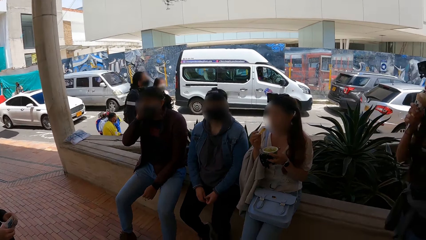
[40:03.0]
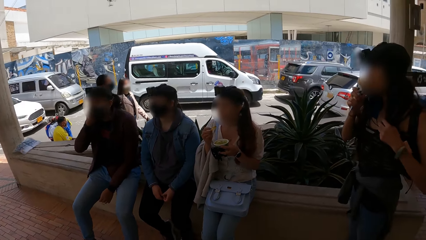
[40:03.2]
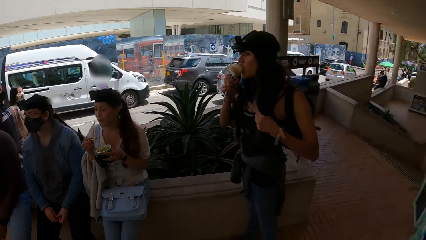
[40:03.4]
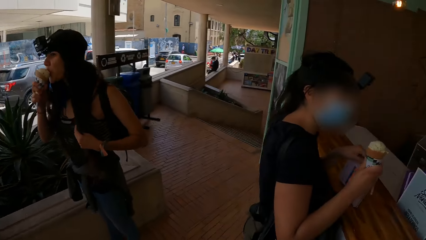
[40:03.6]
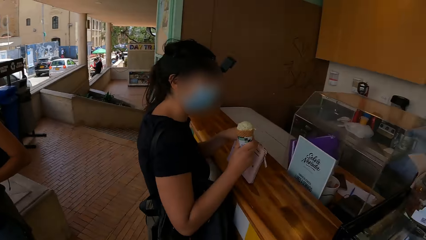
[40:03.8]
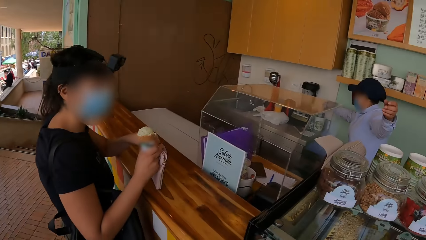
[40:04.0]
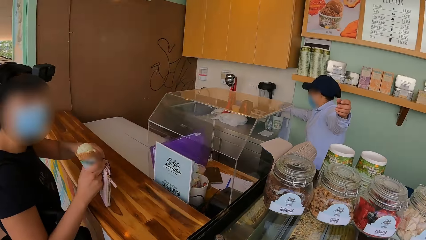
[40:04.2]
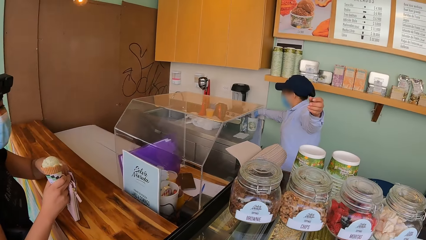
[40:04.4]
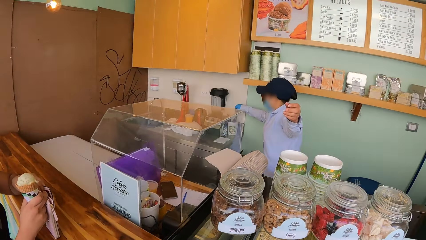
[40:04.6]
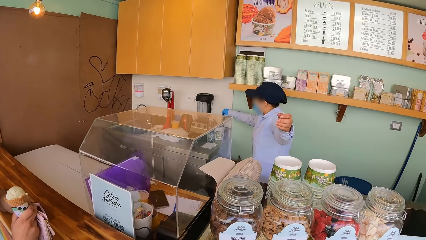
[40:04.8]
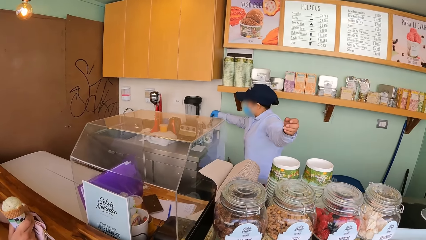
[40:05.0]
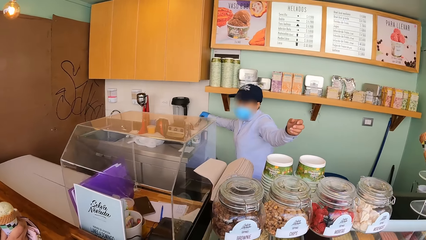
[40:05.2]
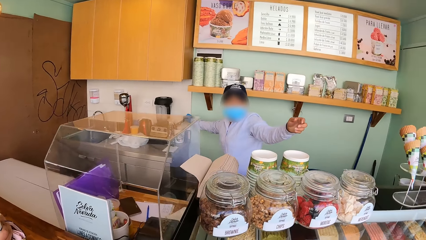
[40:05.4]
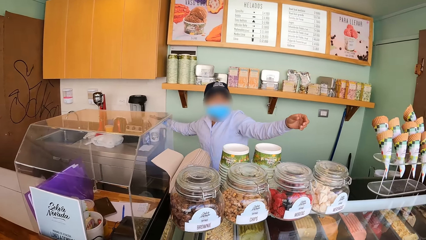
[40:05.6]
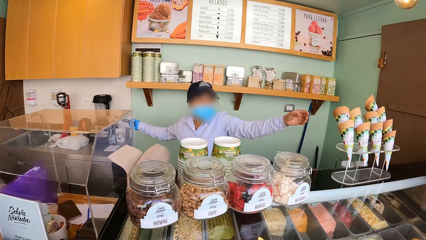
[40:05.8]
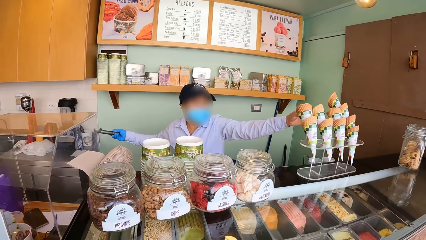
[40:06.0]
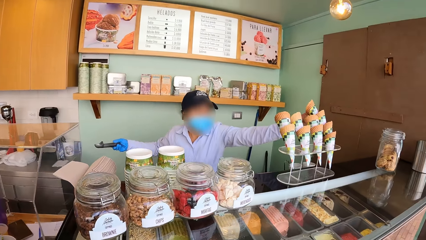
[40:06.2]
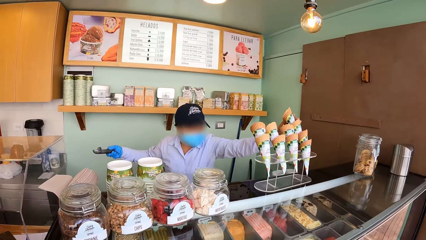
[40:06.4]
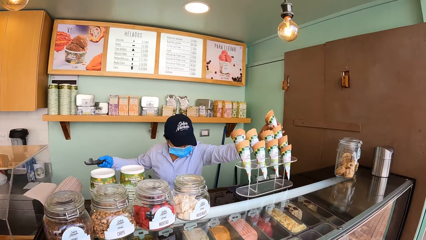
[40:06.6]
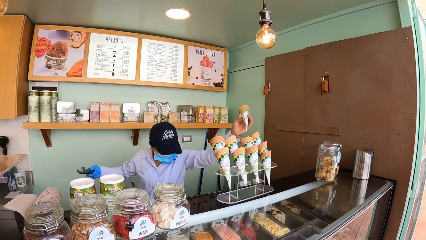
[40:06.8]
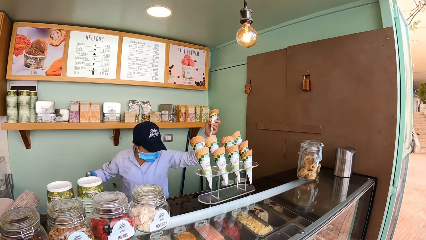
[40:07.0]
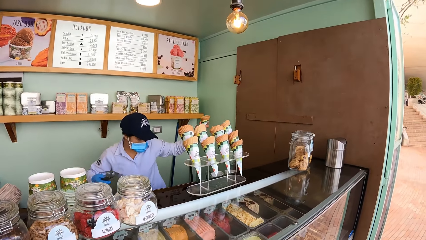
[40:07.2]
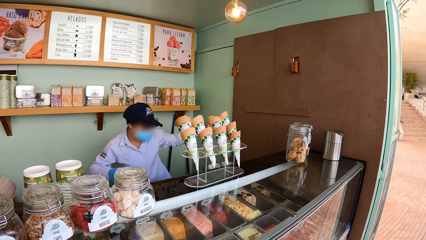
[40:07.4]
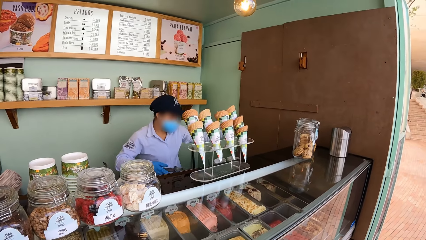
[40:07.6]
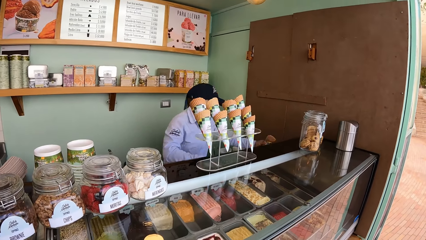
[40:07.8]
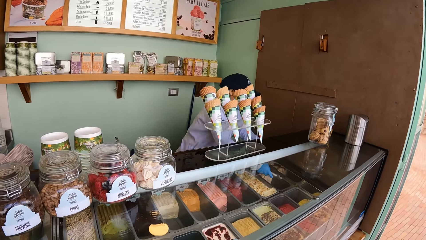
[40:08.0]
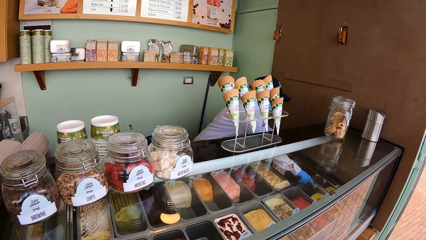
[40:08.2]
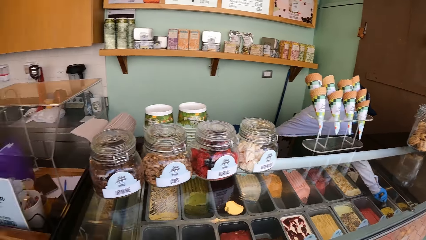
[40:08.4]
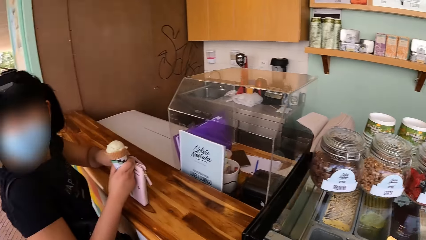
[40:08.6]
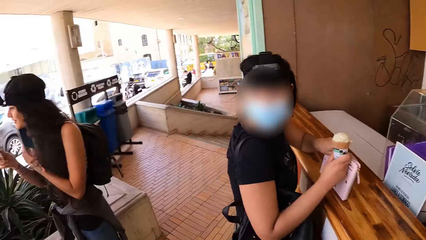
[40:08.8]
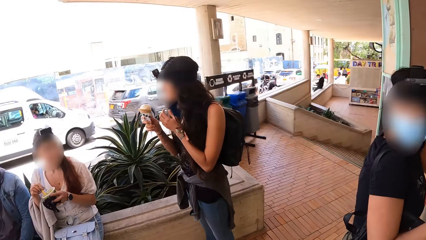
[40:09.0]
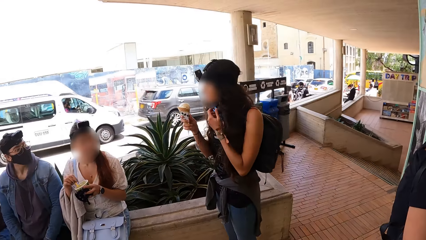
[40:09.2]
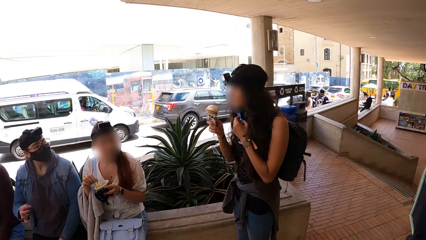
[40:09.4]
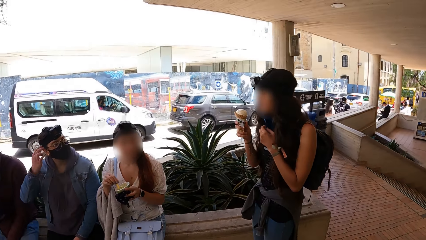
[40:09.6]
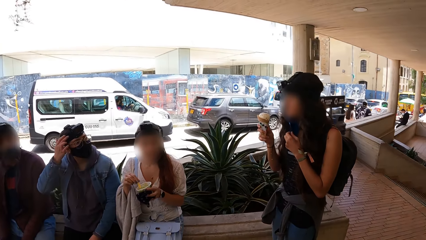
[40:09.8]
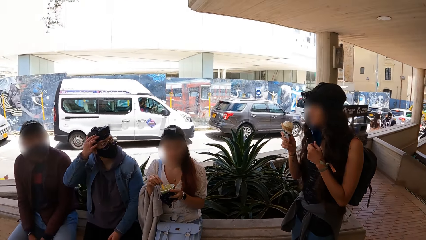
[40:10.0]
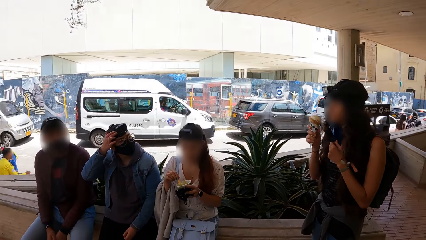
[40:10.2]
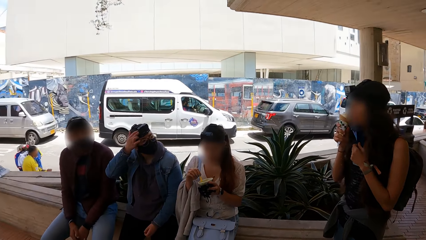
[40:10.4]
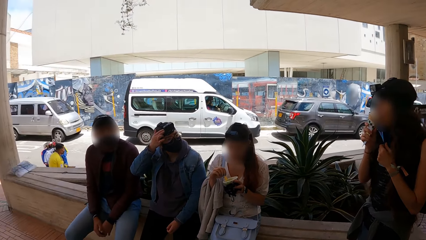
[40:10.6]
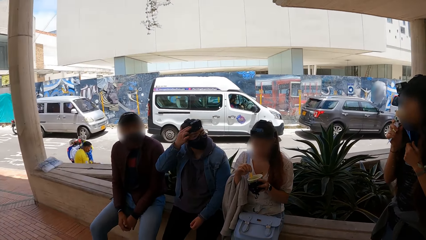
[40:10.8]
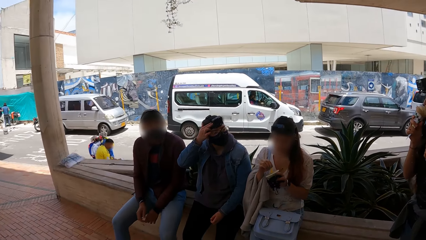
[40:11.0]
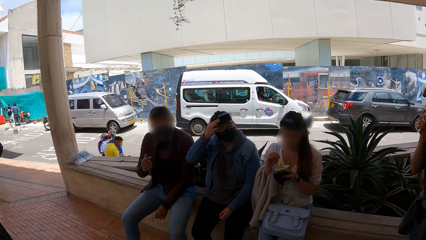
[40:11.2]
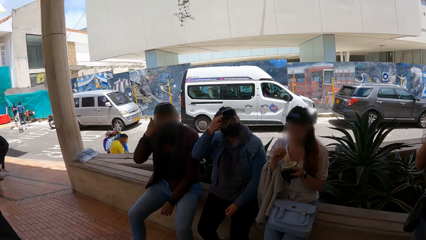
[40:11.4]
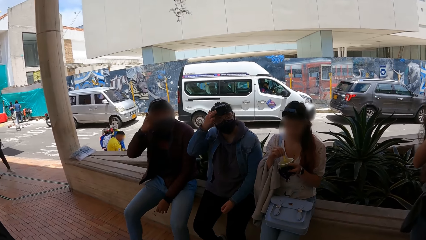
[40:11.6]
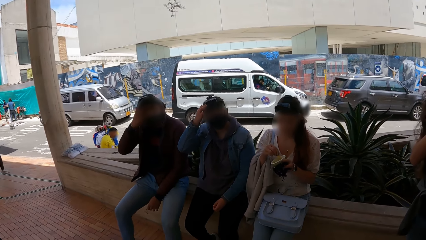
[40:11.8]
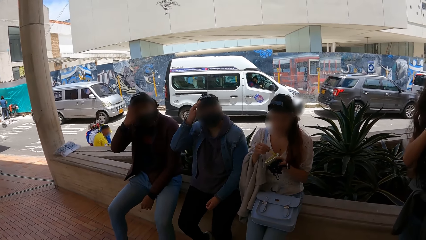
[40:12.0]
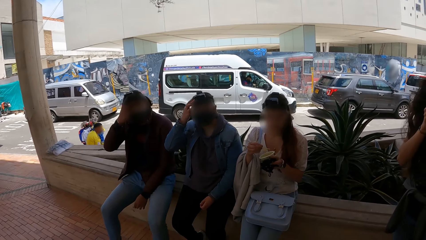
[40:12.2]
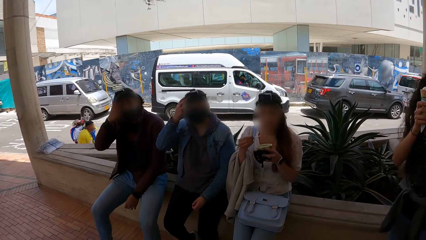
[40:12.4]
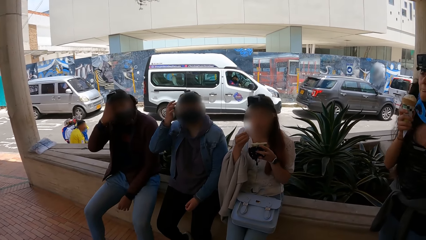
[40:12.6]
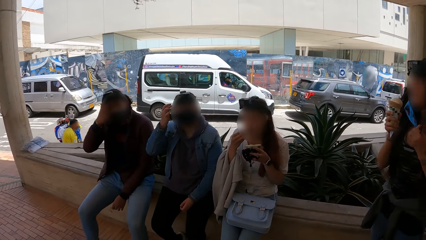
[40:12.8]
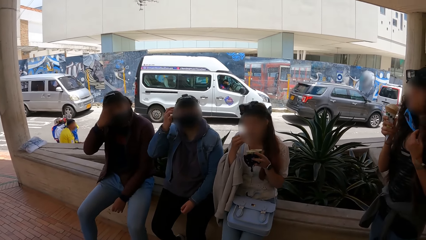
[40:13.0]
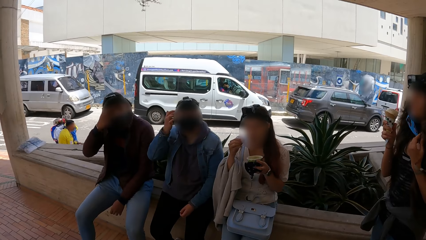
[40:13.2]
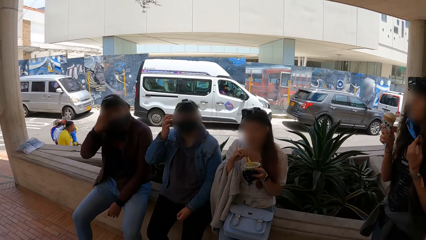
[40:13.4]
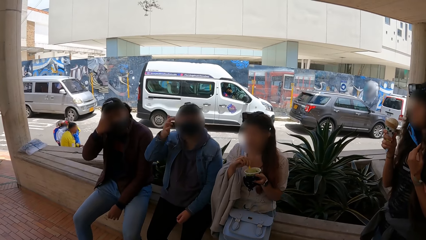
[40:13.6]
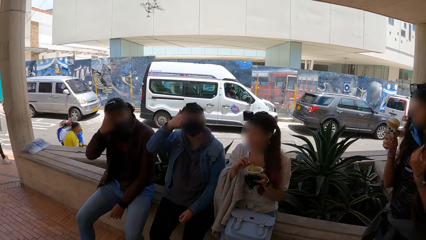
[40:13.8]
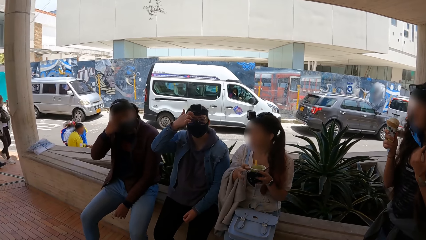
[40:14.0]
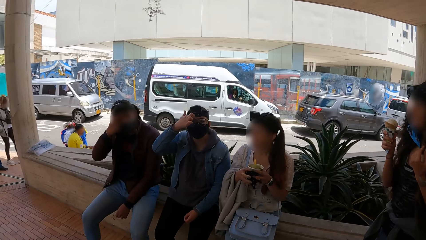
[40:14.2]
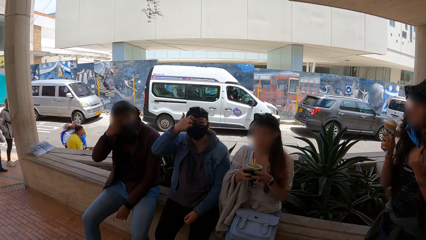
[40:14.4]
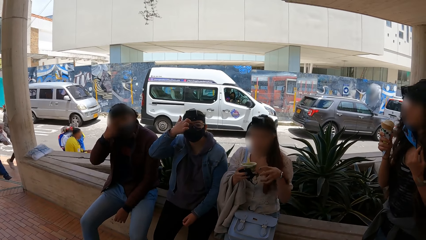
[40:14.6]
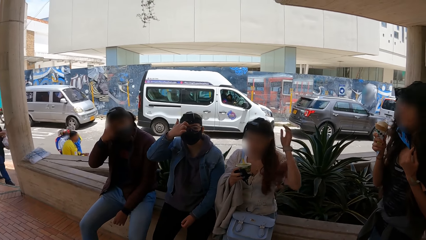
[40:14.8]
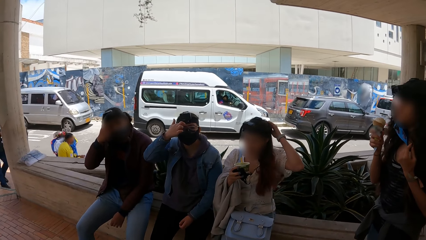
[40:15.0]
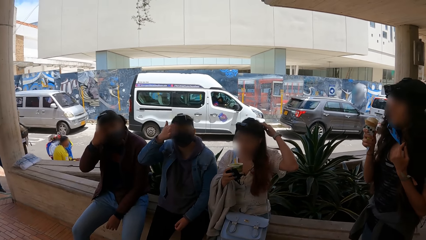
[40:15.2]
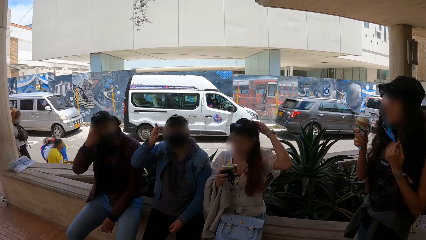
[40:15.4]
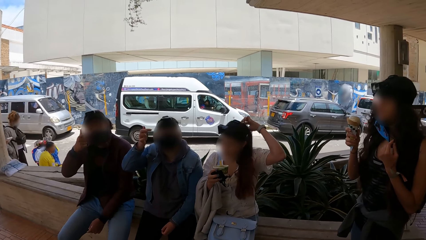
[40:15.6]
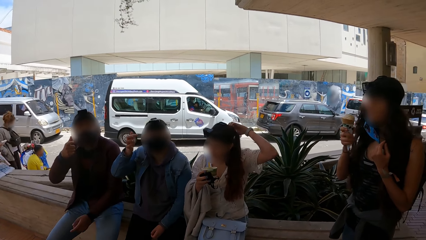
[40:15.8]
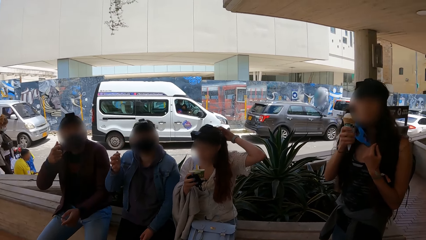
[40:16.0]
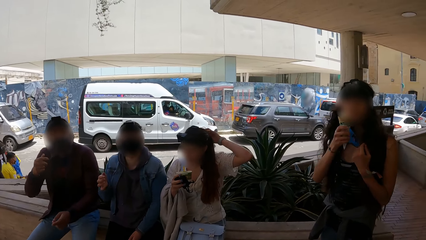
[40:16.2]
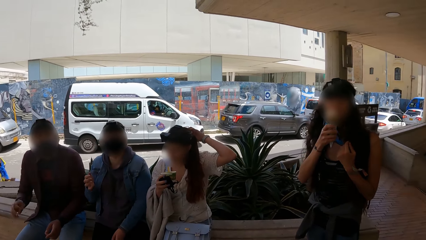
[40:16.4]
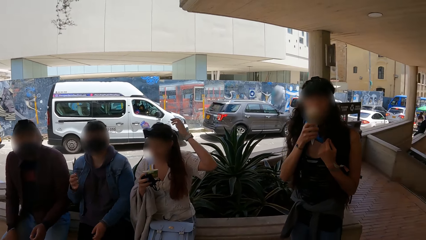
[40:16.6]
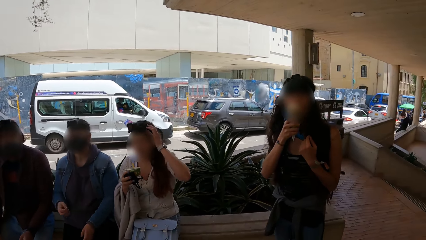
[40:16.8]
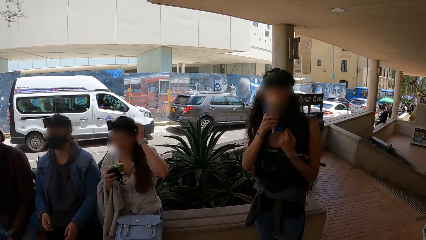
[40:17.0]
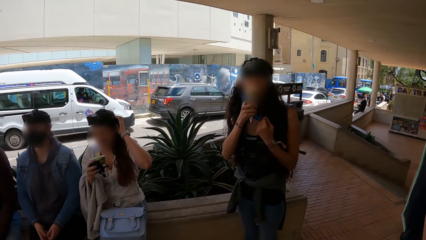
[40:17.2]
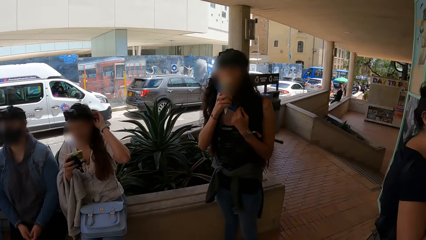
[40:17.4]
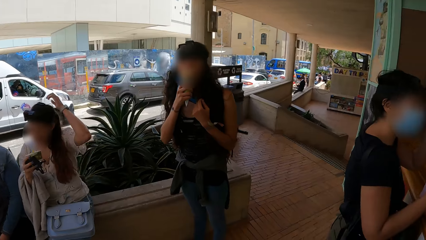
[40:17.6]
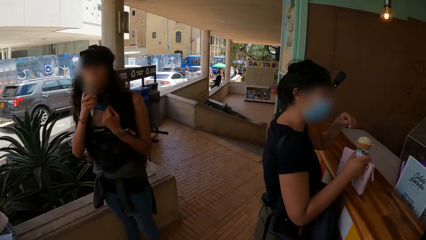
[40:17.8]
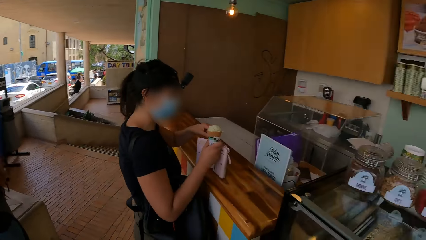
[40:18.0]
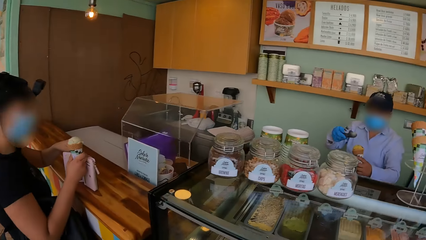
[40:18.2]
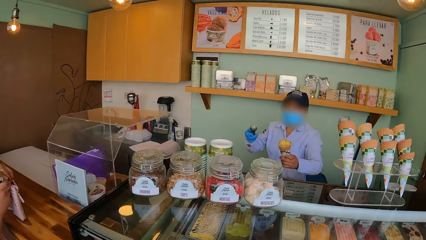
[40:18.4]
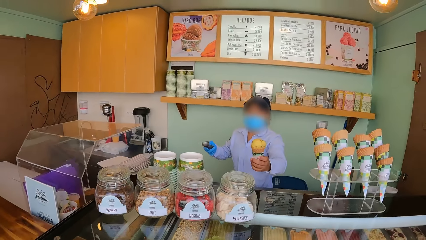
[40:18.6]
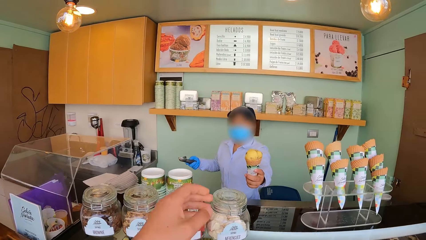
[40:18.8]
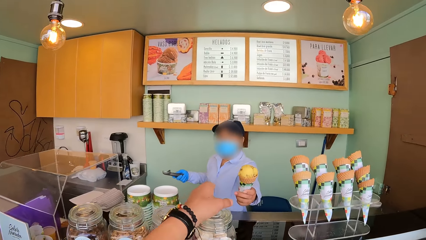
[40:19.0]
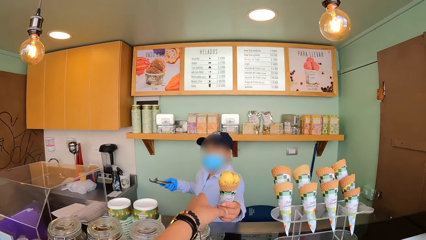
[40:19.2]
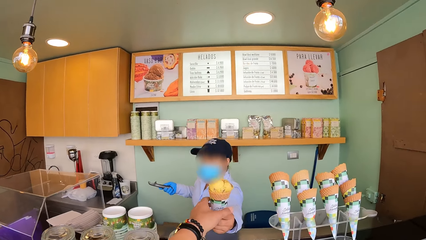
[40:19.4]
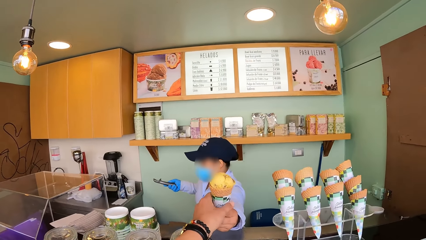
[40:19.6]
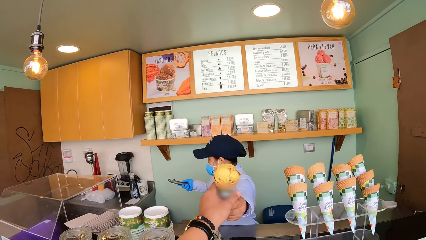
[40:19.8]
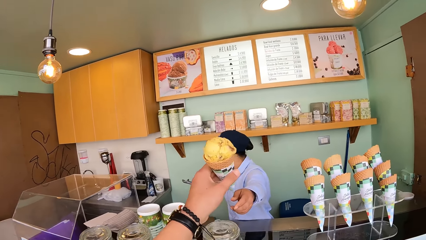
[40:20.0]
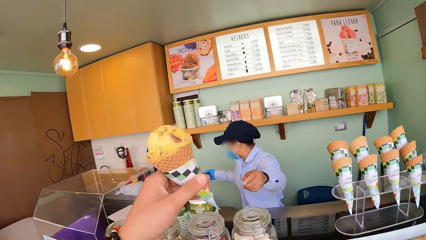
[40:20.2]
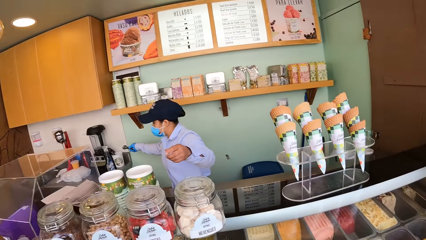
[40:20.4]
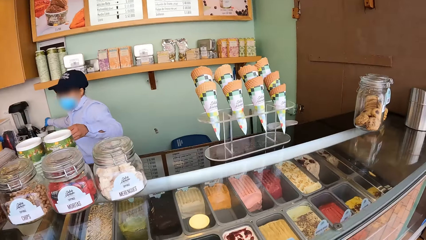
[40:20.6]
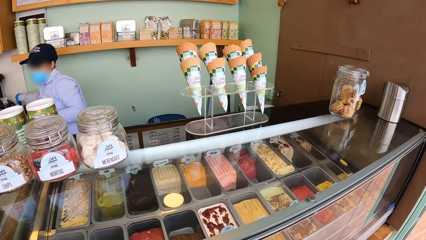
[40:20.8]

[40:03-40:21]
A woman holds an ice cream cone in her right hand and holds the purse on the table with her hands. Another woman rinses the ice cream scoop in the cup on the sink with her right hand. The second woman takes an ice cream cone from the stack of ice cream cones with her right hand. The camera wearer takes ice cream with a scooper. He takes ice cream with the scooper again. The second woman scoops some ice cream from the bowl with the ice cream scoop in her right hand. A third woman touches her head camera with her right hand. A fourth woman drinks from the ice cream on the ice cream cone in her right hand. A fifth woman scoops the ice cream in the ice cream cup with the spoon in her right hand. A man touches his head with his right hand. The fifth woman puts the ice cream in her mouth with the spoon in her right hand, drops the spoon in the ice cream cup with her right hand, passes the ice cream cup to her right hand, and touches her head with her left hand. The fourth woman drinks from the ice cream on the ice cream cone in her right hand. The second woman passes the ice cream cone to the camera wearer with her right hand. The camera wearer collects the ice cream cone from the second woman with his left hand.
